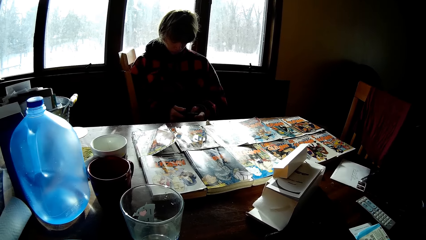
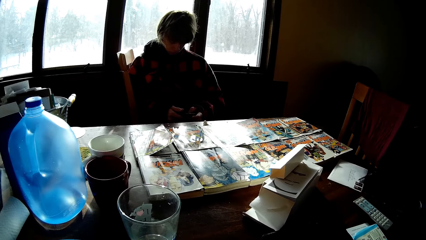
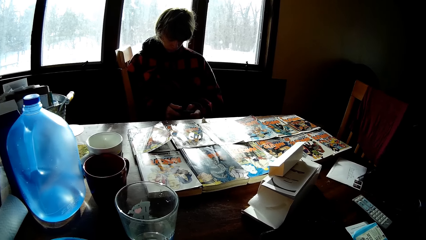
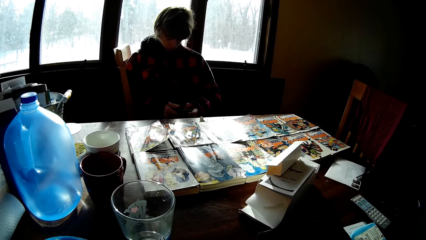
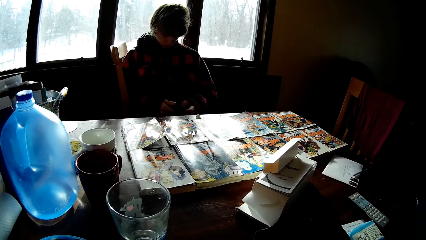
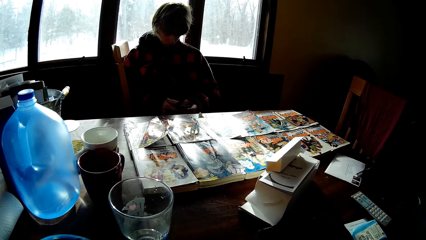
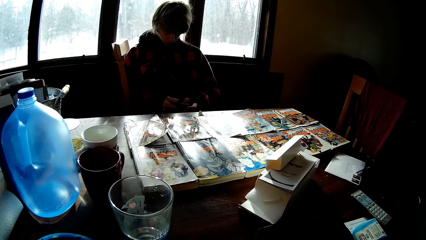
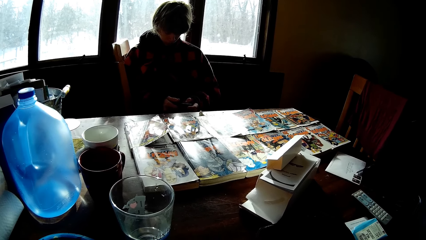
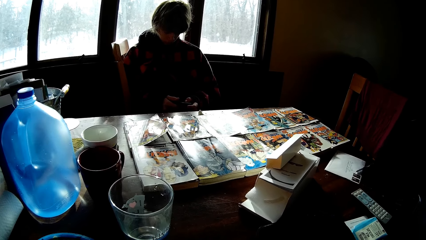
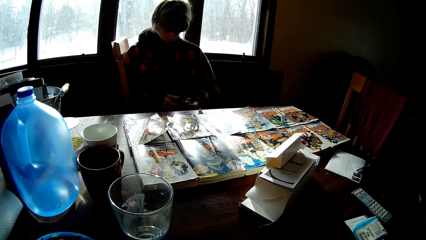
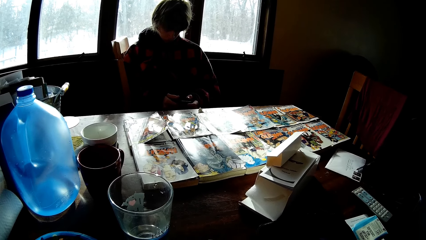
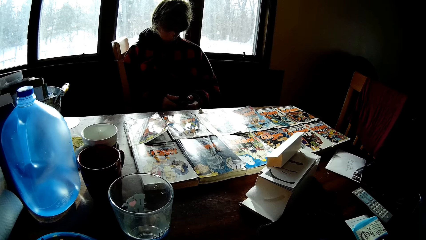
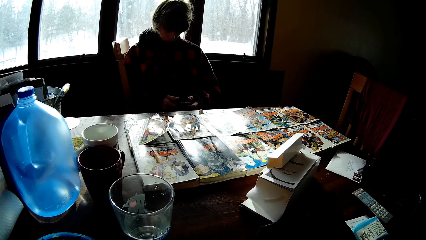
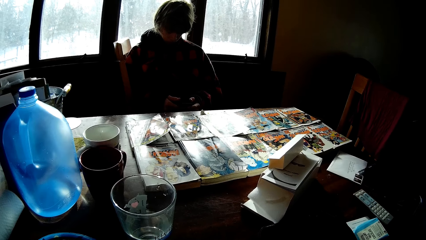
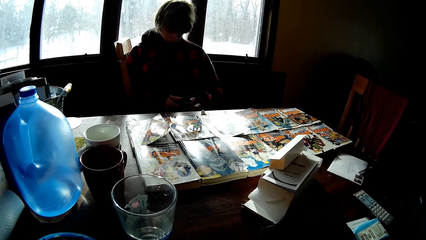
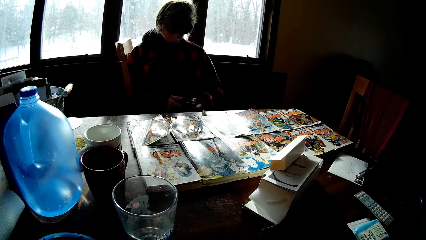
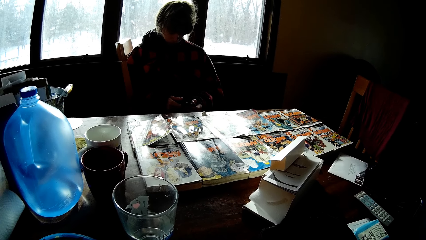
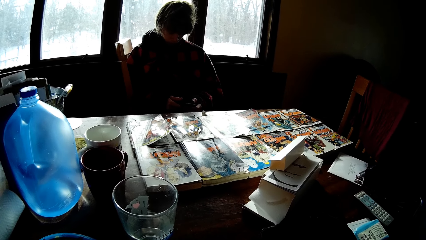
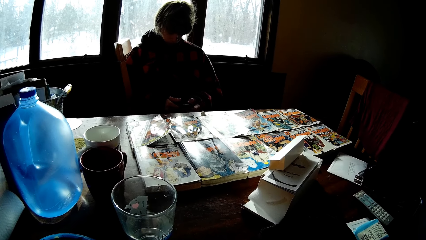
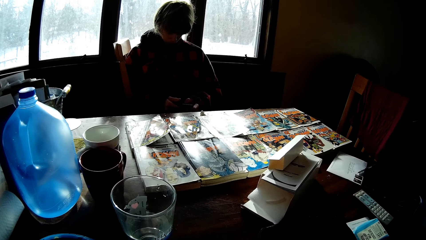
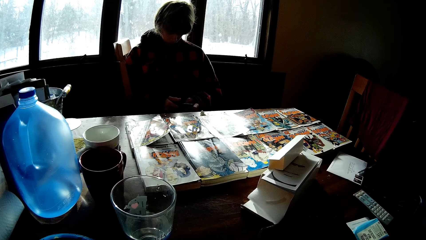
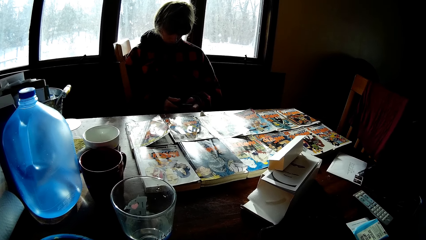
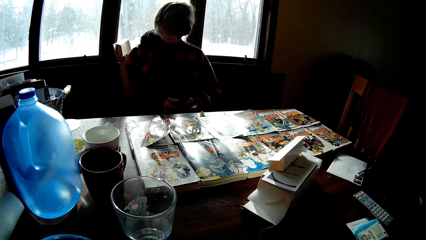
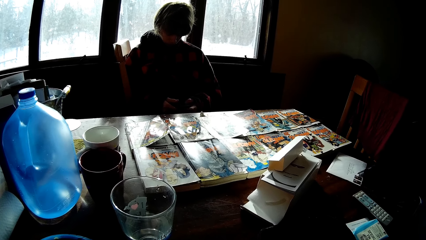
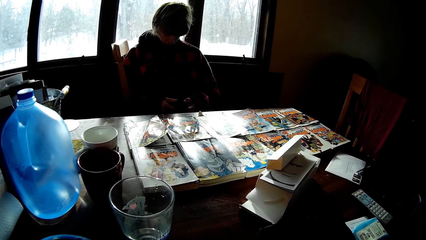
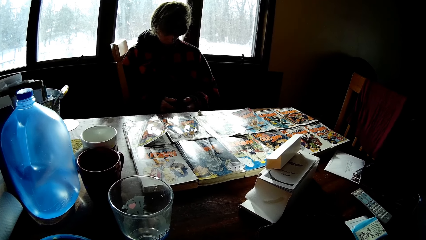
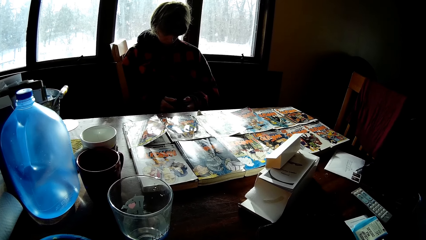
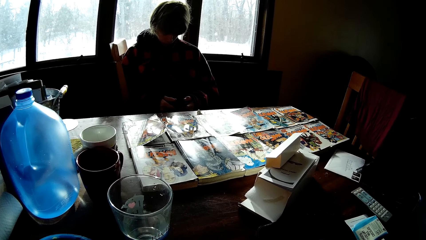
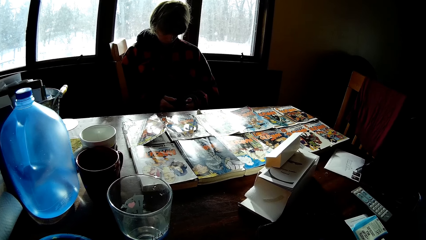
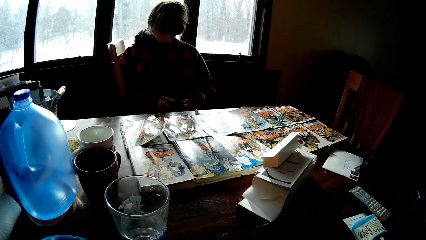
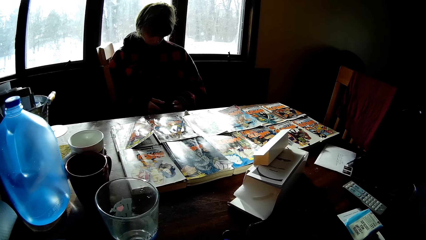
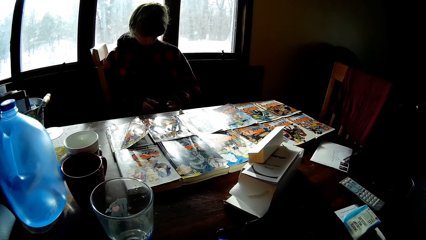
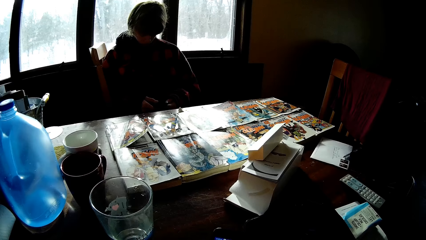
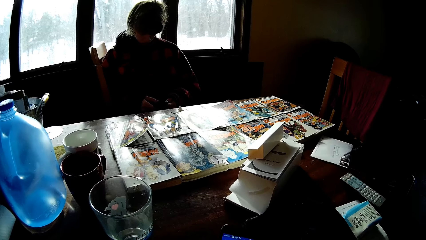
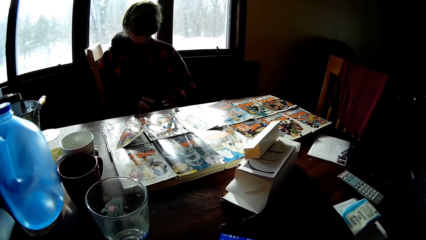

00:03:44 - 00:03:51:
A man uses a phone.

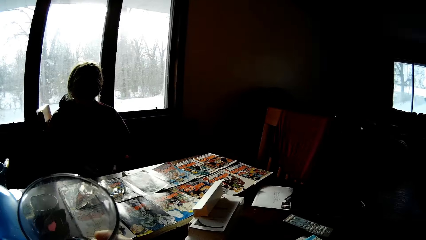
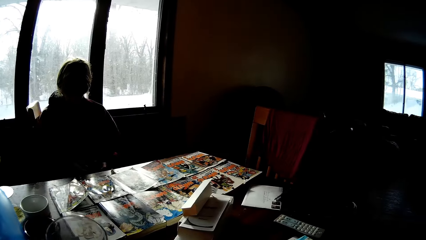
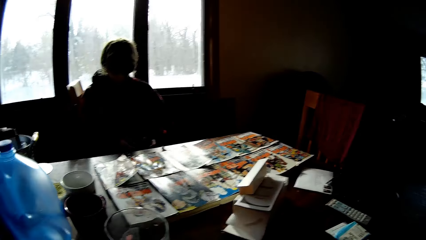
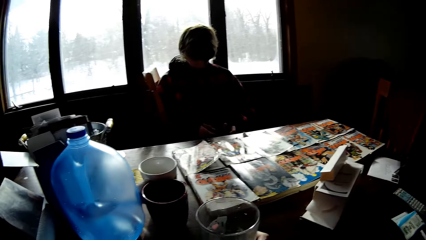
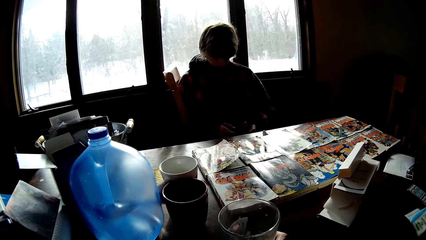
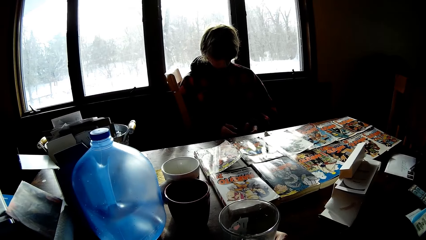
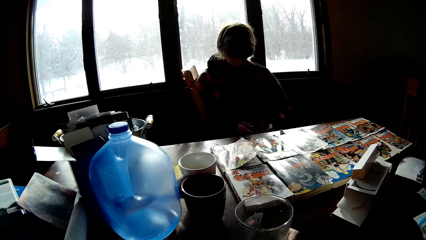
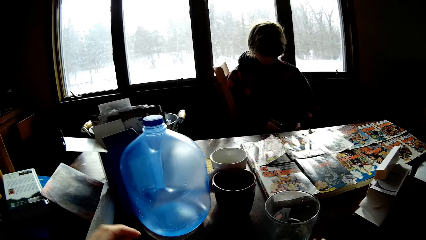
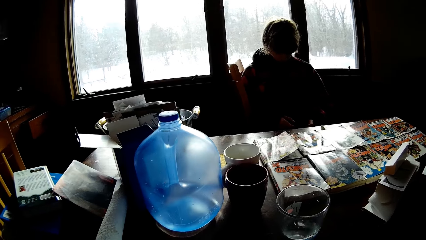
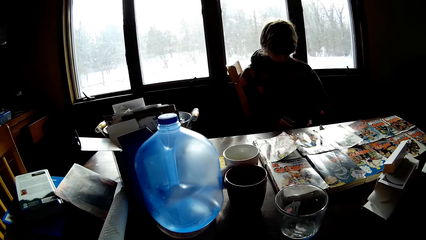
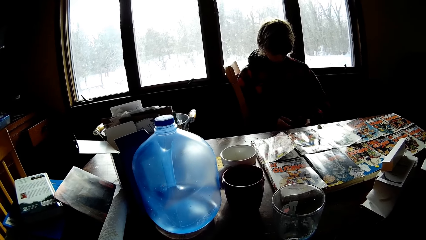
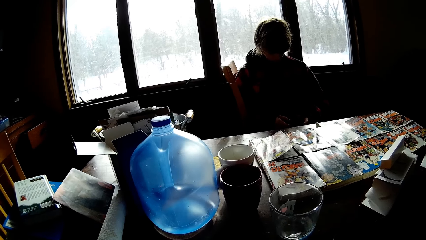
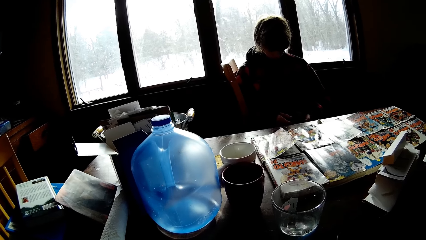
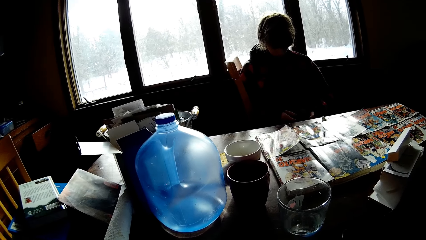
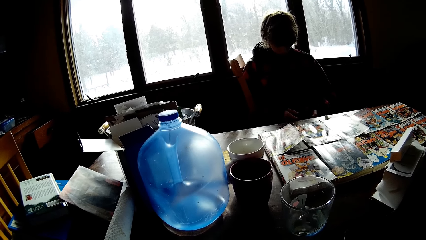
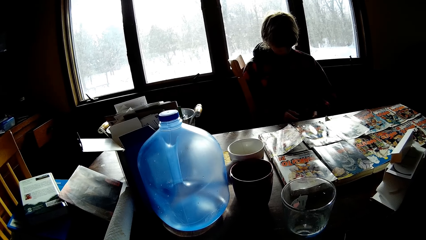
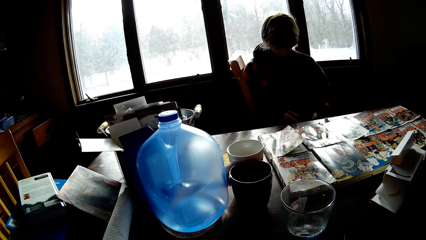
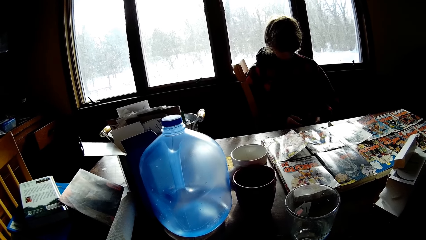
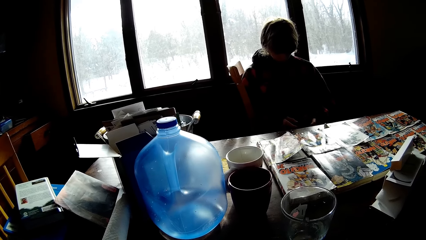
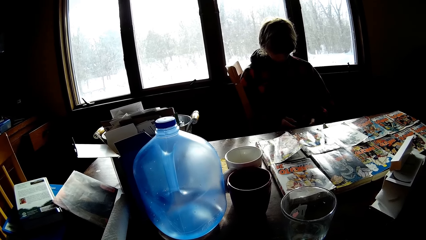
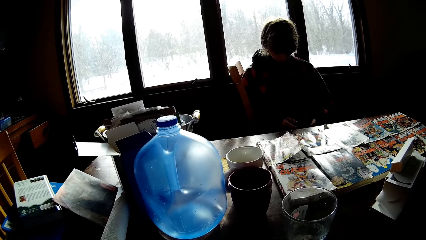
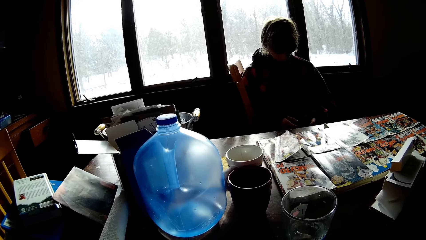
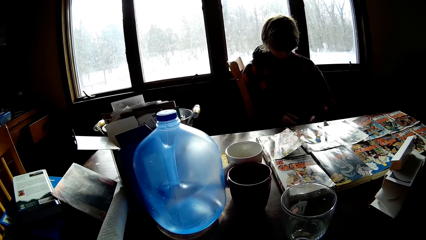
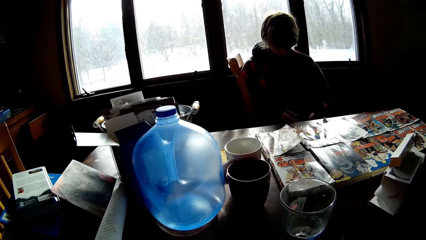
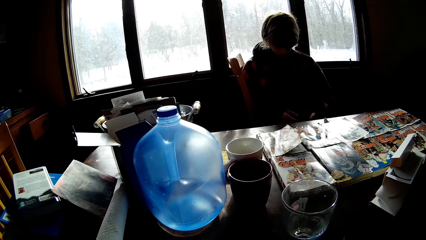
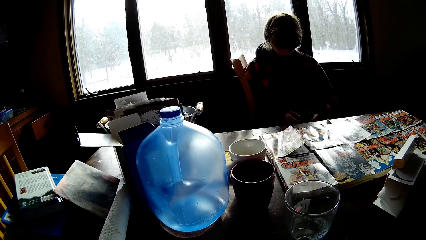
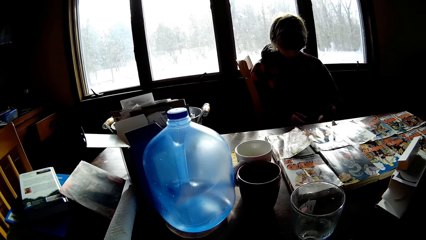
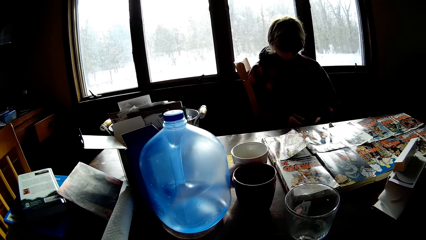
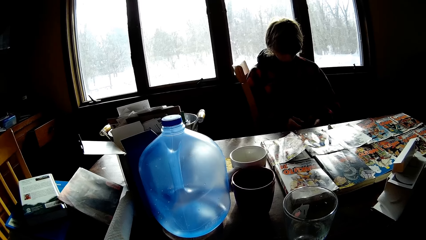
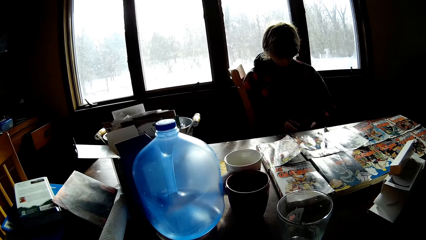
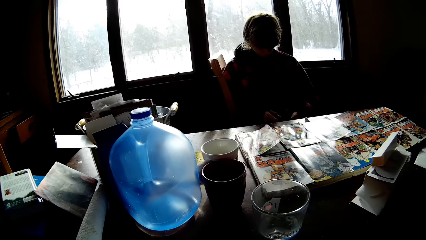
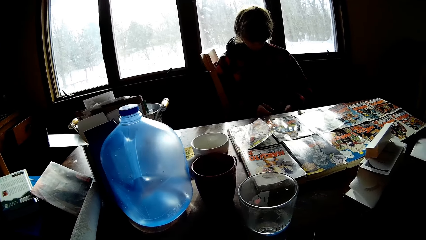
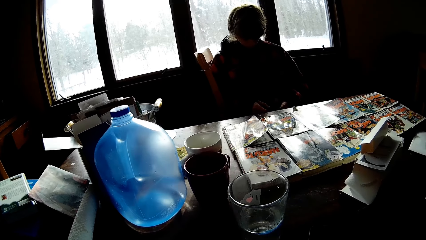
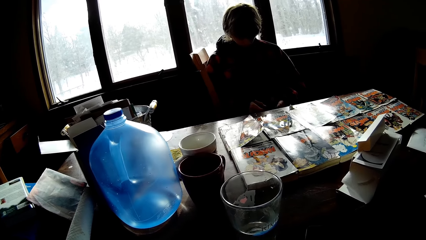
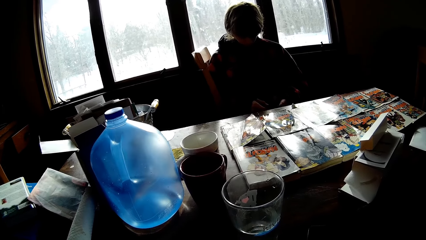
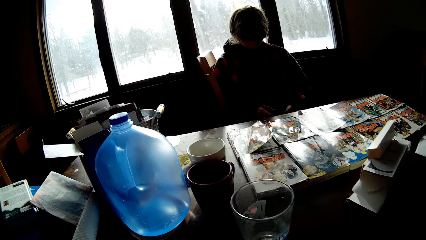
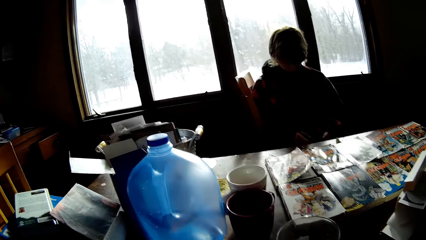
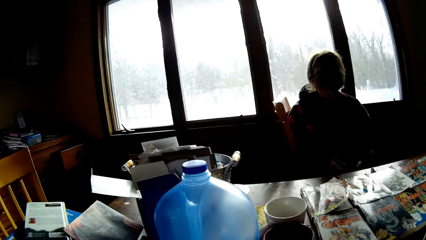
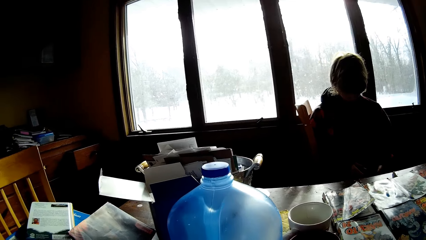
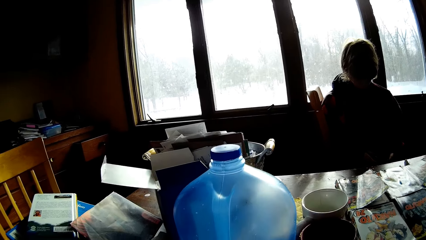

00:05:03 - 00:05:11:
The camera wearer places a cup of drink in the table. A man uses the phone.
